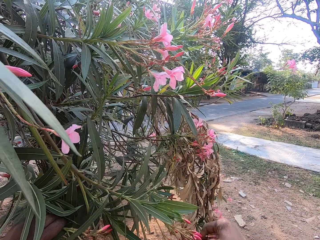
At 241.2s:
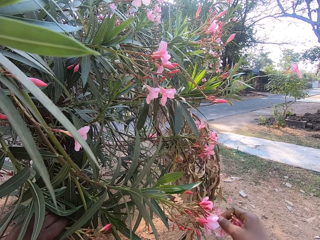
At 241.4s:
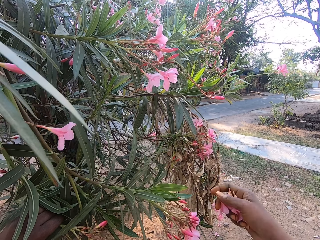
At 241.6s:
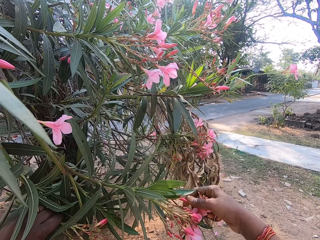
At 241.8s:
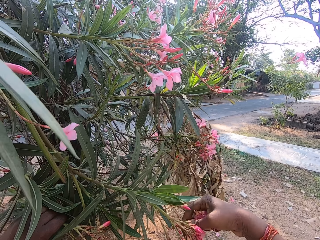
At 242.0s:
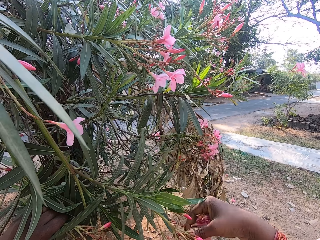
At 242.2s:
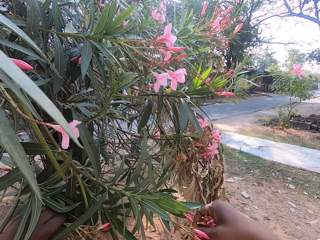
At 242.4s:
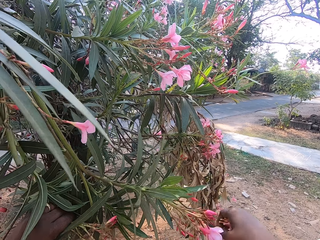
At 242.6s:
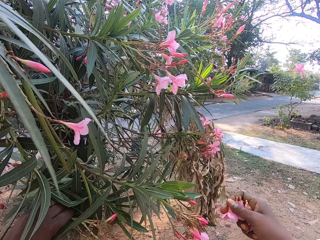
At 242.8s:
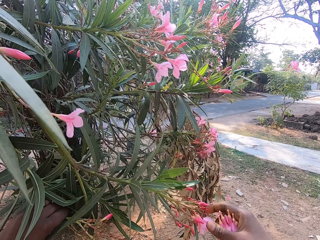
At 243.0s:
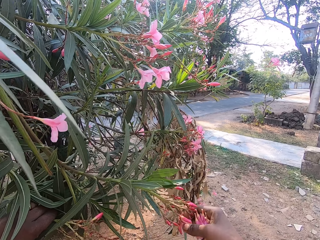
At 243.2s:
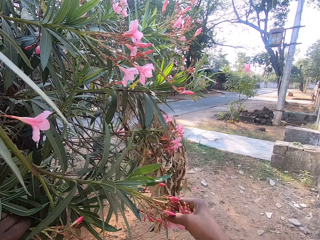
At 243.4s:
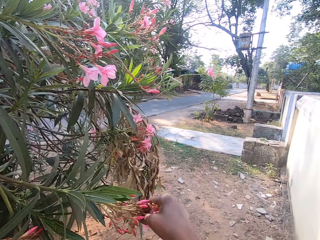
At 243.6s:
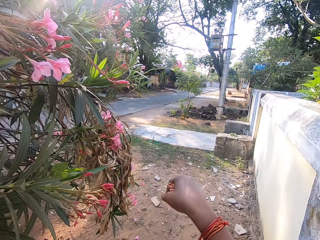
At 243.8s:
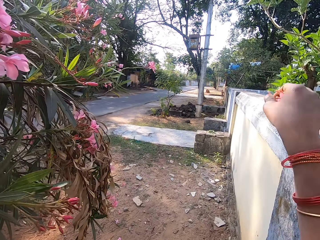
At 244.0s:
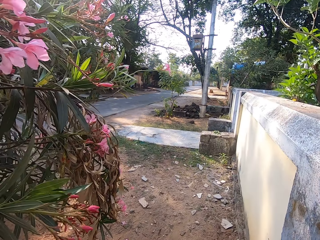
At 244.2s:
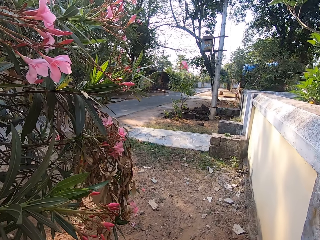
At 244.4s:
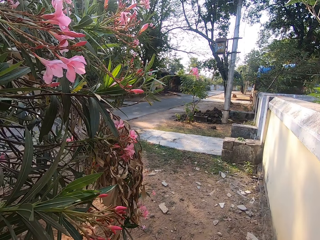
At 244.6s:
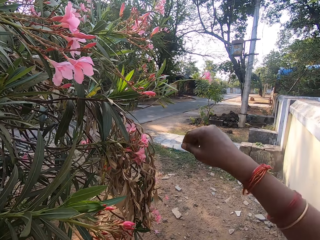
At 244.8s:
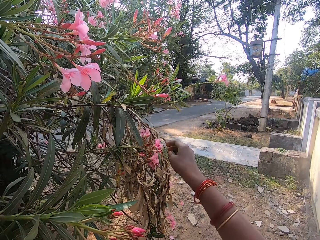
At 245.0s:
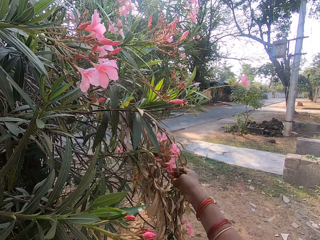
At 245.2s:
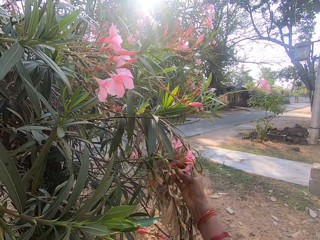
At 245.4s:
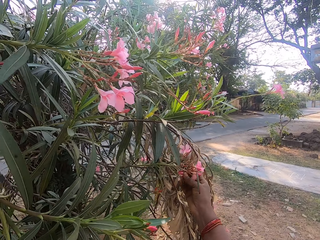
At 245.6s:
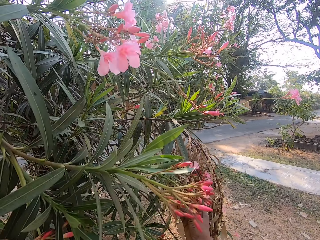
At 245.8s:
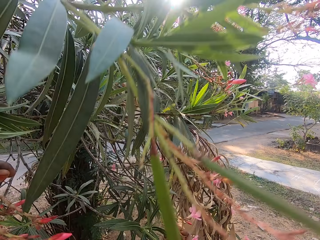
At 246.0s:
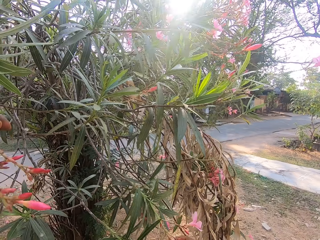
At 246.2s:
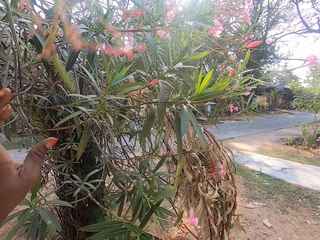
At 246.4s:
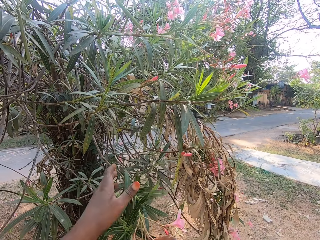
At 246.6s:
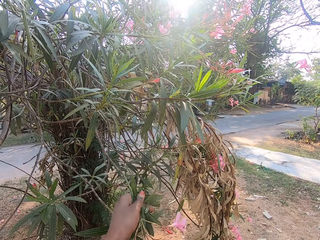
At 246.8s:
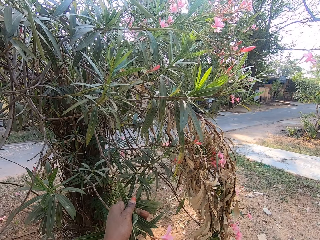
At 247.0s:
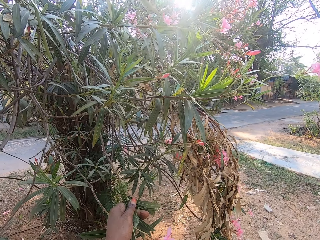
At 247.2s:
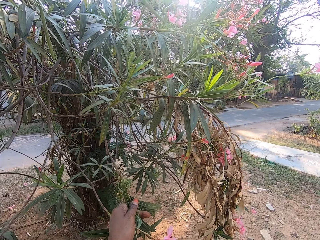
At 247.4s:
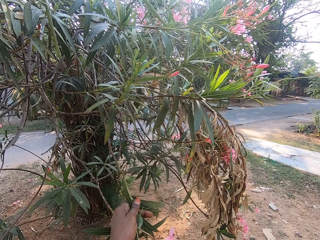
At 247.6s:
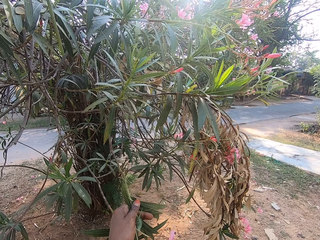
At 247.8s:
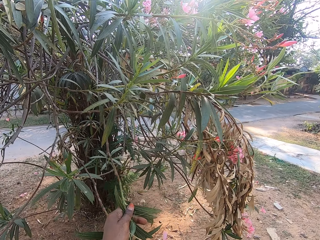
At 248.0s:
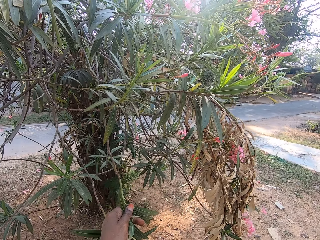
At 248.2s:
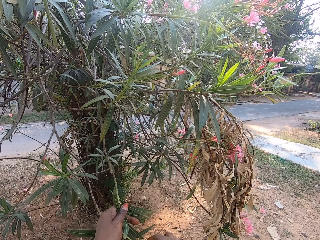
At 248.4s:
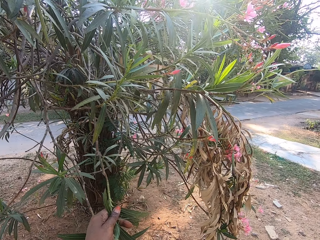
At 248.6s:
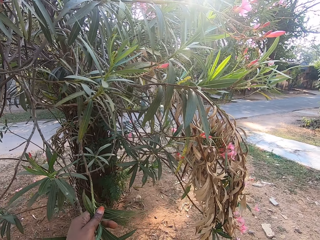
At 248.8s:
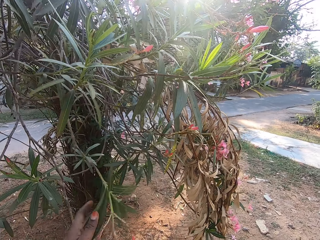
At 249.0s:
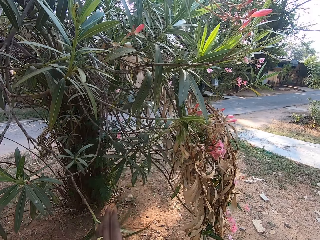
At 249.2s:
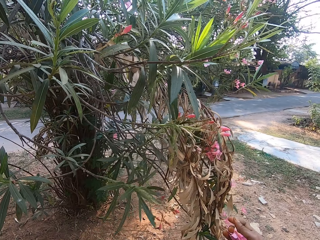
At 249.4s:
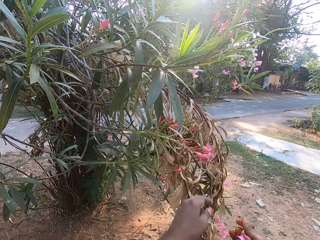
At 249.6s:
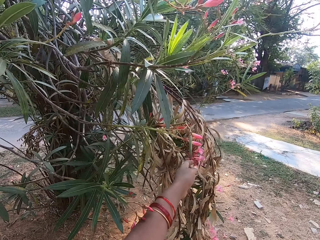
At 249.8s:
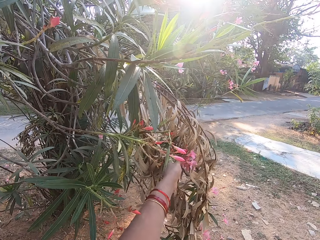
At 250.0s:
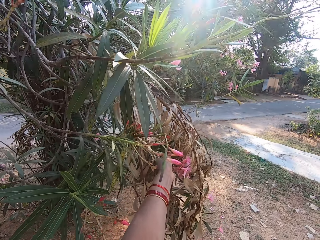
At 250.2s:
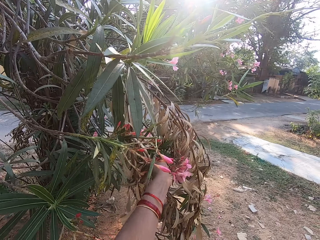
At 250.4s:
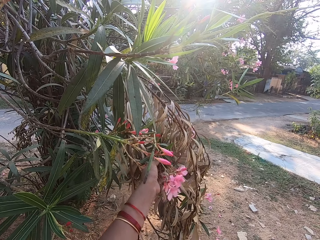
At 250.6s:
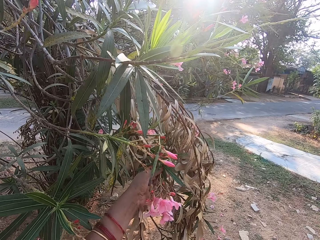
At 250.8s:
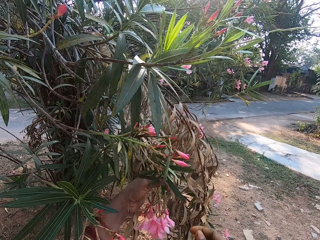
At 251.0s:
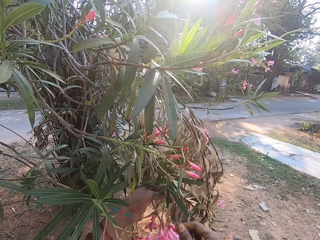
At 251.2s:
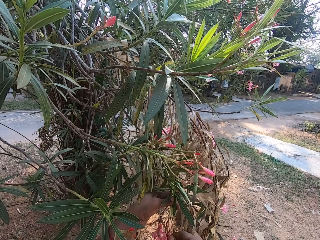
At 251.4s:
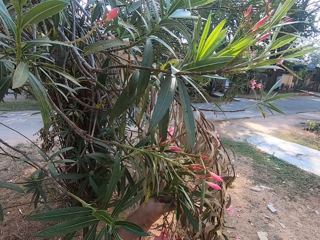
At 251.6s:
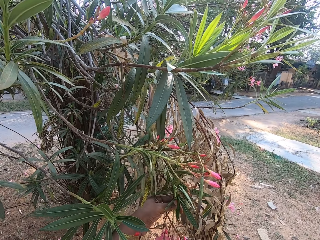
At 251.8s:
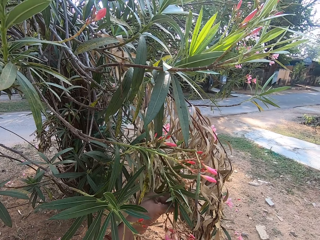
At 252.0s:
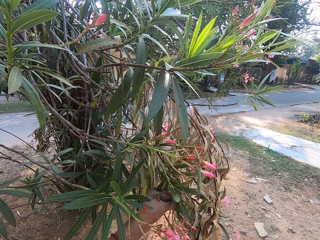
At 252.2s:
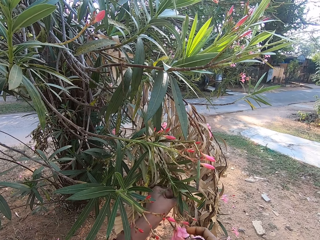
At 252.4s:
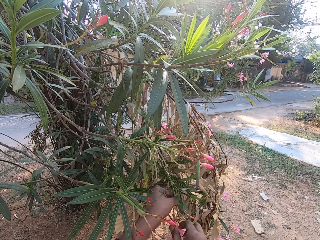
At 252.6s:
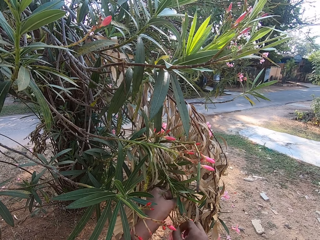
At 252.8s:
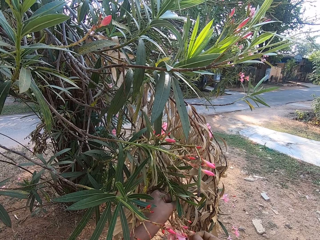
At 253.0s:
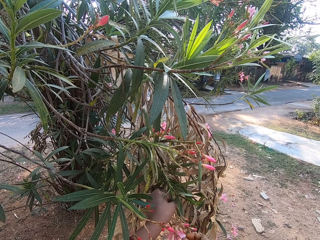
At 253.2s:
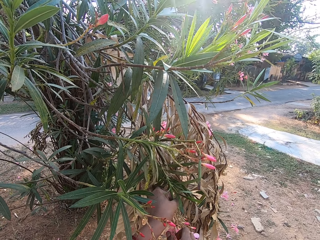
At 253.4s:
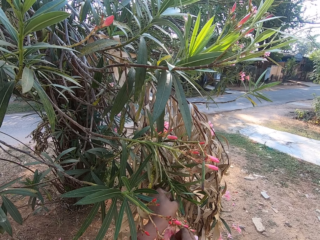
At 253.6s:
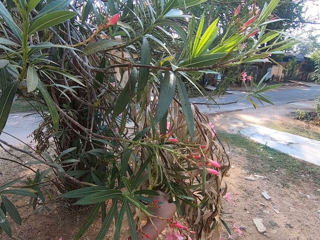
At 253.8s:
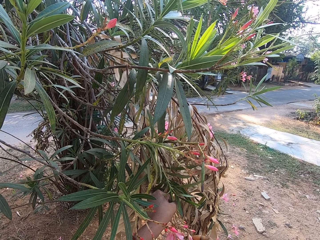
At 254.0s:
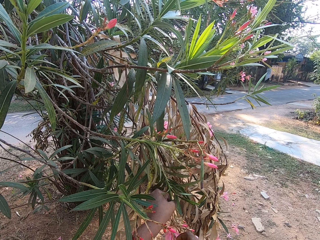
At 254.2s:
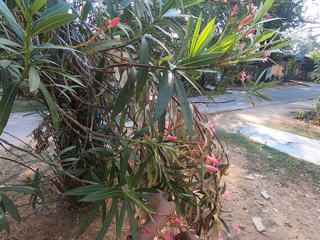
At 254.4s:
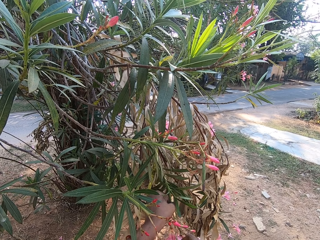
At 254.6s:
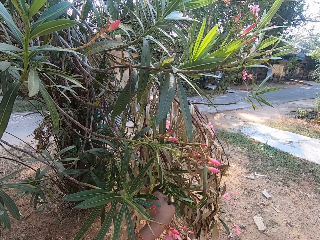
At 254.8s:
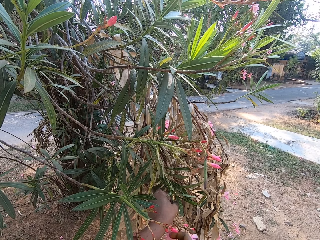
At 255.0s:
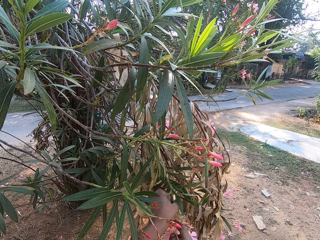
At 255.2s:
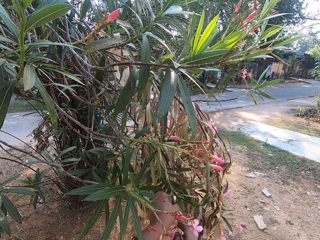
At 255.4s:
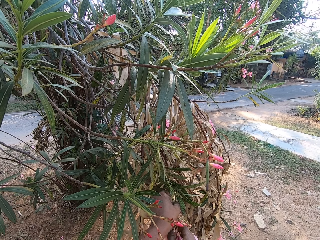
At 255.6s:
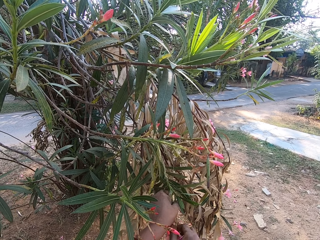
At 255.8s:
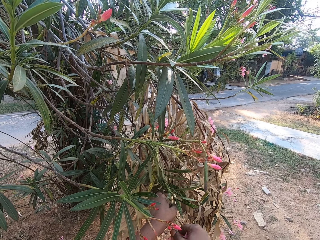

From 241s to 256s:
The camera wearer pours the flowers in the basket. They pull down a branch and pluck flowers from the branch. They pull down the branch. They hold the branch. They pluck flowers from the branch.

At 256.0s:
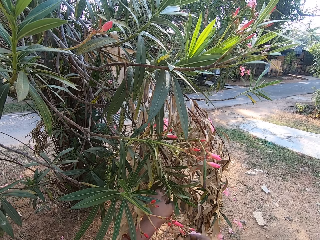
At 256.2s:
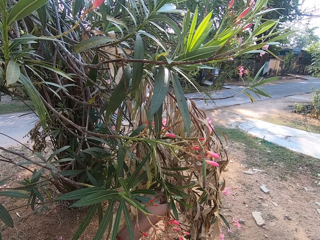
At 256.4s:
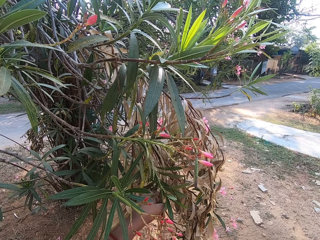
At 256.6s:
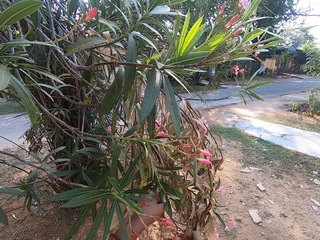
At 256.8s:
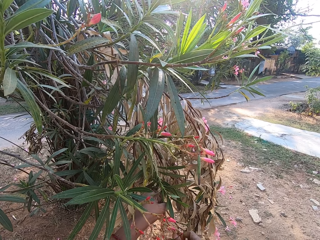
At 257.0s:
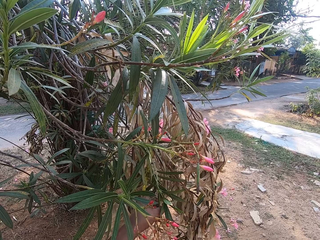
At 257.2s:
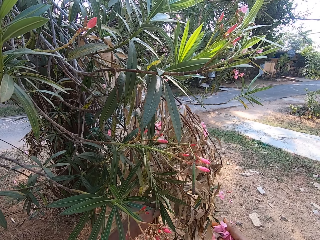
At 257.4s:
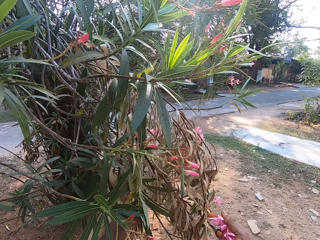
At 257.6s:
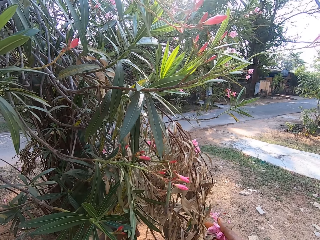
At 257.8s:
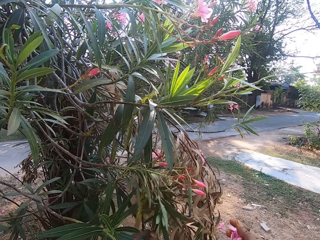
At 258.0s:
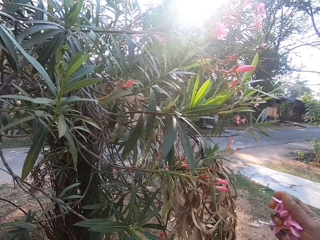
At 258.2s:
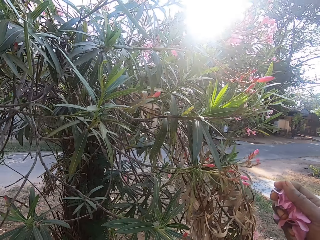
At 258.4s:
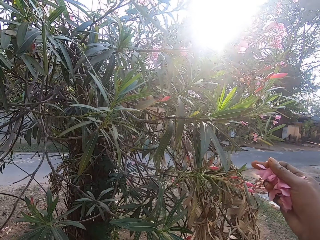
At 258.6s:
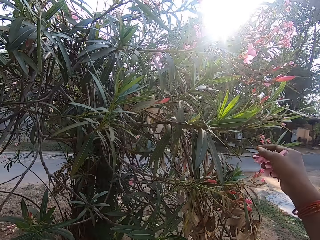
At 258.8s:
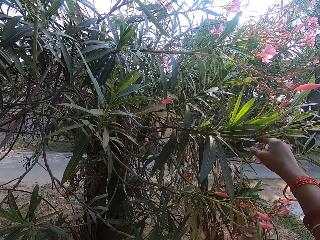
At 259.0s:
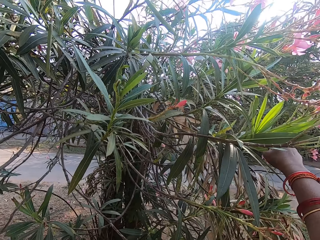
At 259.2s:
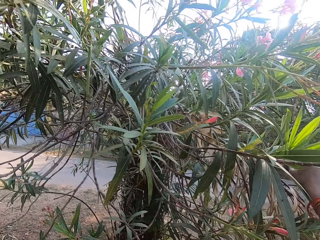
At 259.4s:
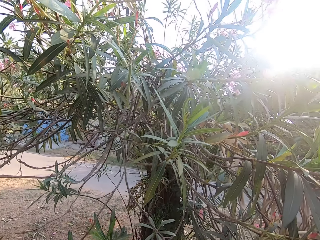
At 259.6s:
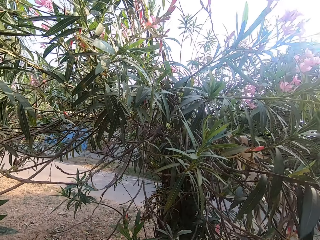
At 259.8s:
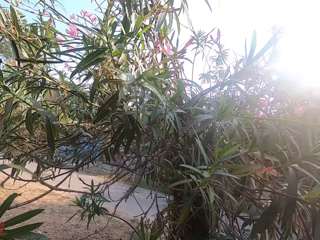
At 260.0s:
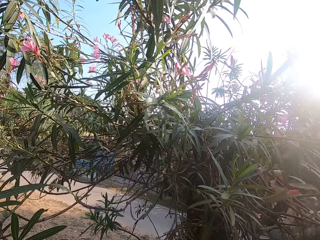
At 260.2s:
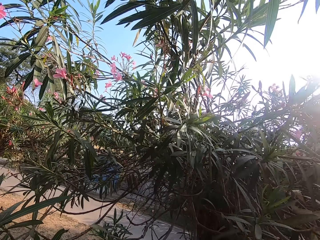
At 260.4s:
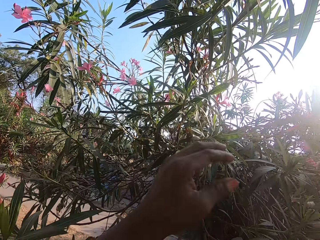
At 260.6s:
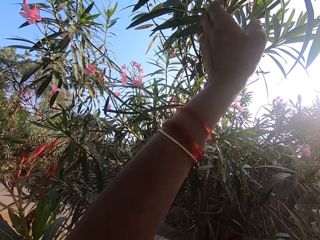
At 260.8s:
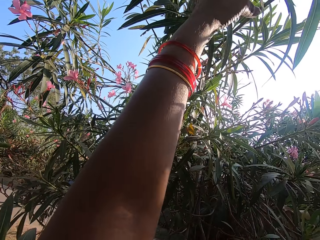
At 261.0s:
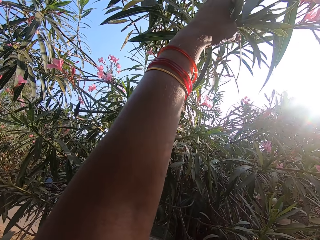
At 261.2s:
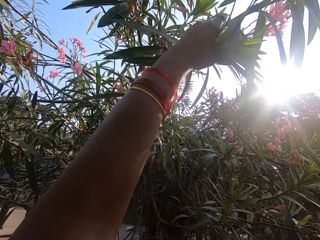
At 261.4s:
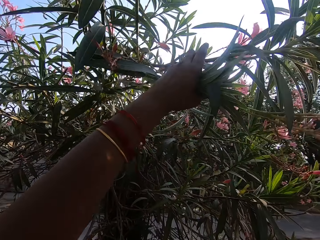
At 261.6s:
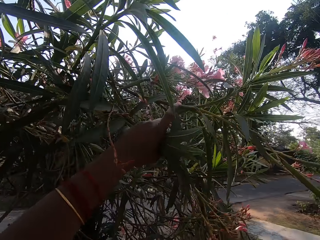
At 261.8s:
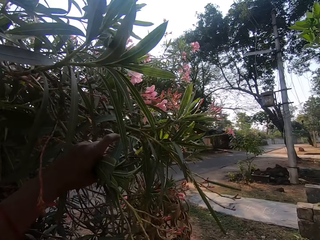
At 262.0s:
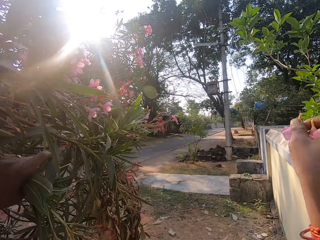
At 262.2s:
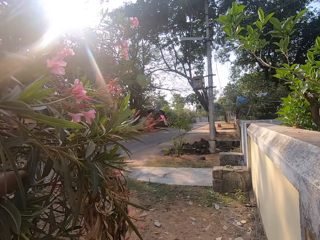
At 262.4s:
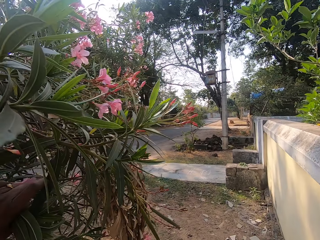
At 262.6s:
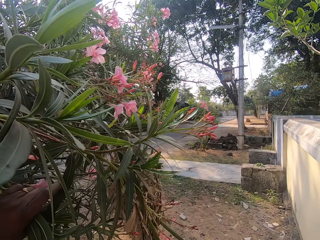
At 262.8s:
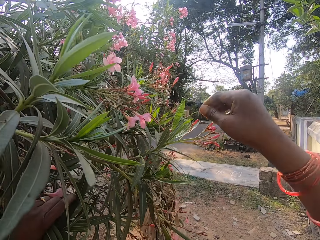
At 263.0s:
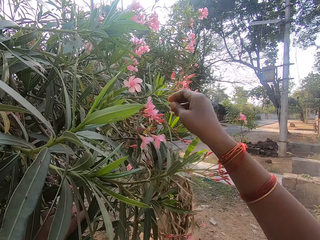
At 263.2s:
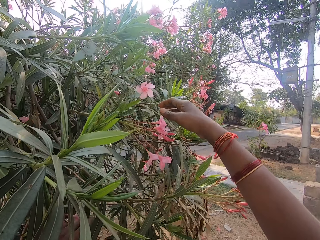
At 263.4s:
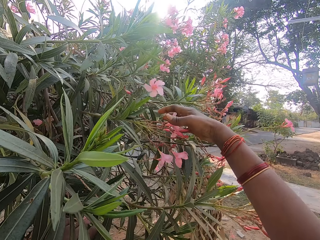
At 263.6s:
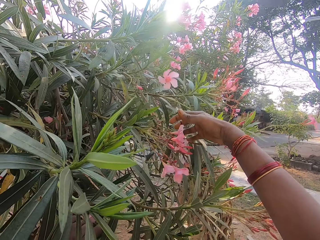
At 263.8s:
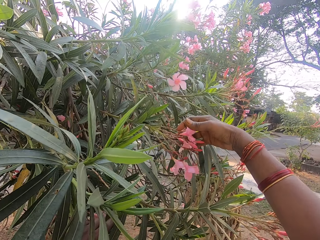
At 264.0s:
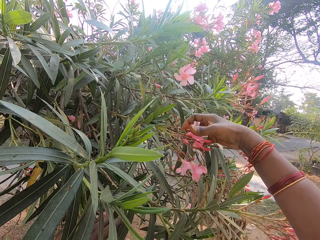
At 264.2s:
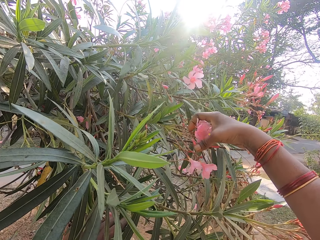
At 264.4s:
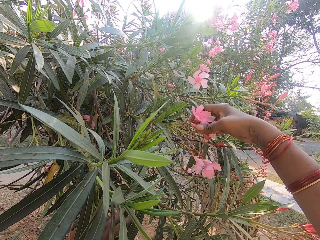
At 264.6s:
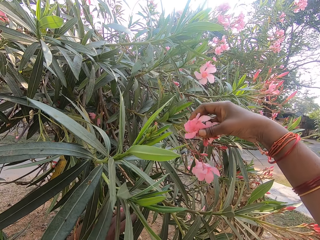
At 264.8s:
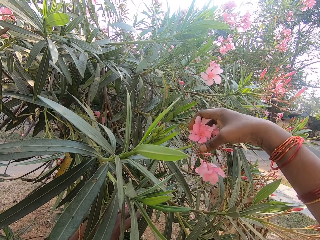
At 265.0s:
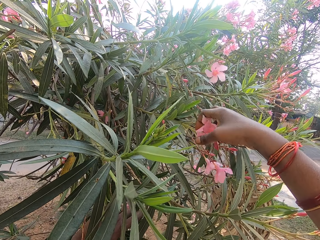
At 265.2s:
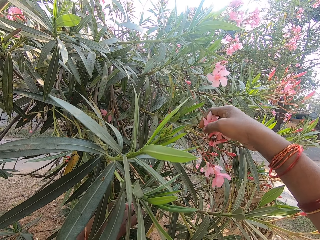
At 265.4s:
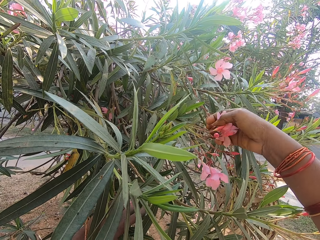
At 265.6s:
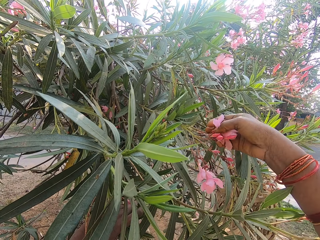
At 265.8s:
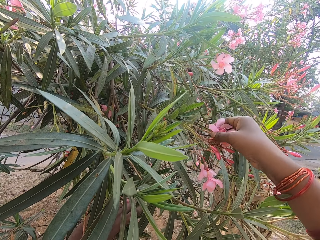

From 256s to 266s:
The camera wearer looks around. They pull down a branch. They pour the flowers in the basket. They hold the branch. They pluck flowers from the branch.
